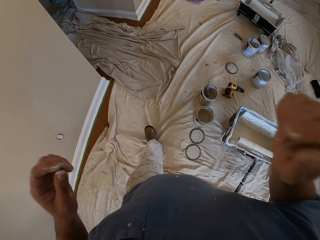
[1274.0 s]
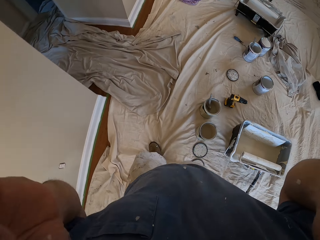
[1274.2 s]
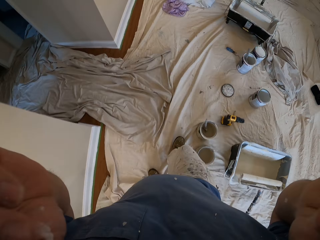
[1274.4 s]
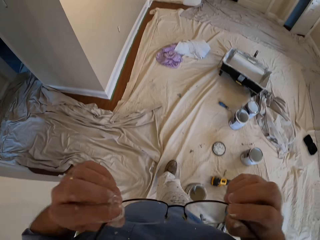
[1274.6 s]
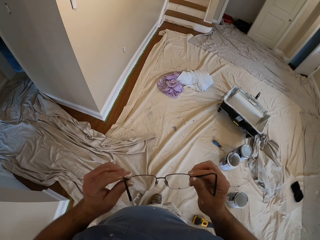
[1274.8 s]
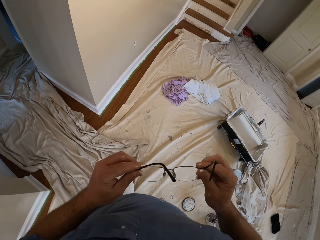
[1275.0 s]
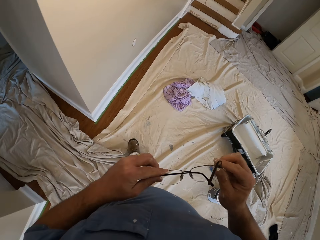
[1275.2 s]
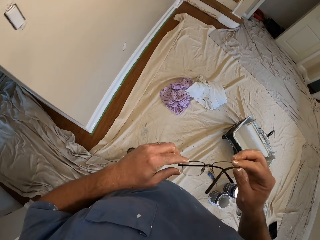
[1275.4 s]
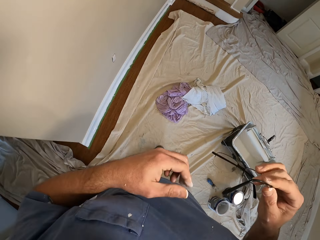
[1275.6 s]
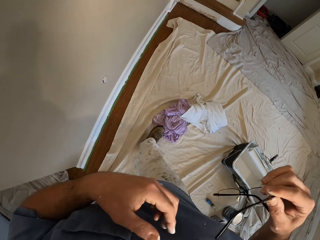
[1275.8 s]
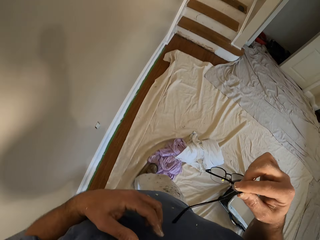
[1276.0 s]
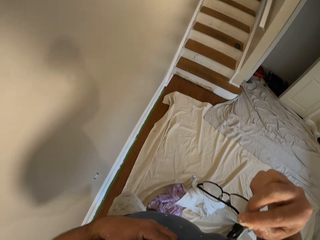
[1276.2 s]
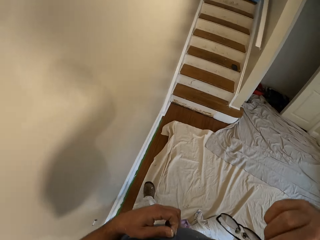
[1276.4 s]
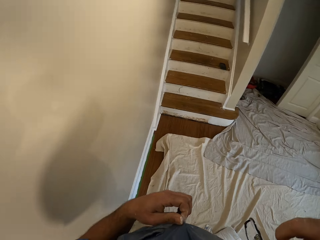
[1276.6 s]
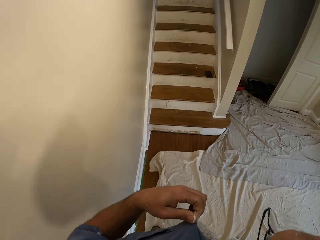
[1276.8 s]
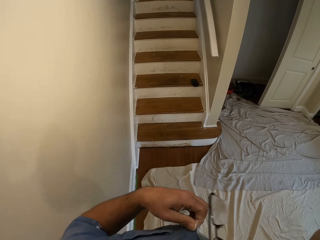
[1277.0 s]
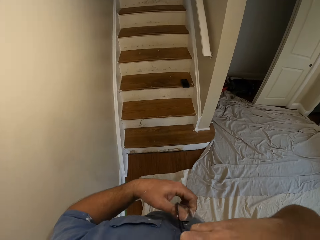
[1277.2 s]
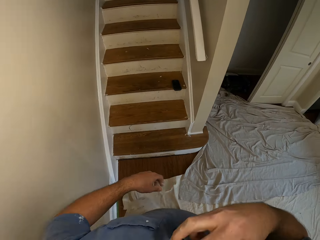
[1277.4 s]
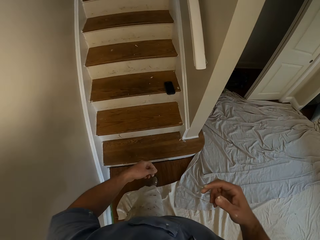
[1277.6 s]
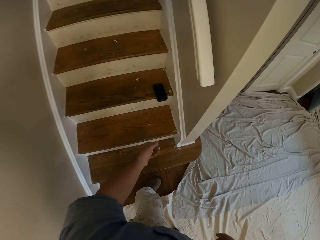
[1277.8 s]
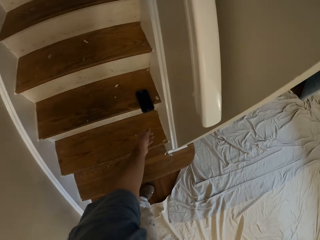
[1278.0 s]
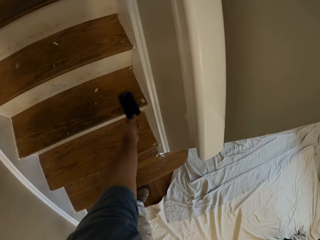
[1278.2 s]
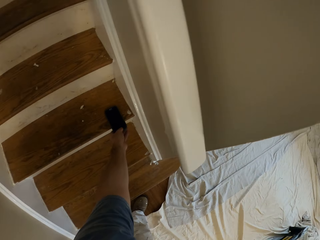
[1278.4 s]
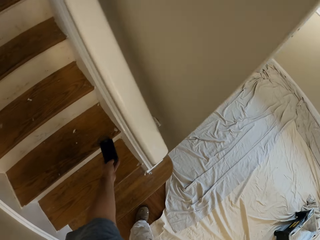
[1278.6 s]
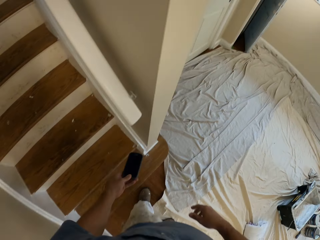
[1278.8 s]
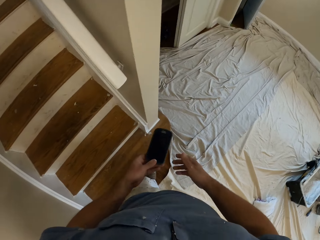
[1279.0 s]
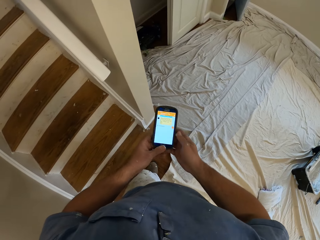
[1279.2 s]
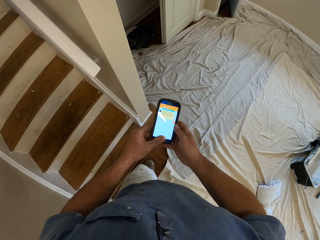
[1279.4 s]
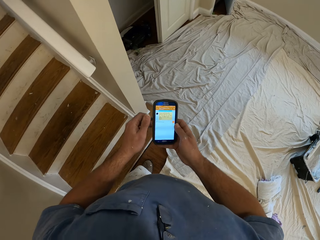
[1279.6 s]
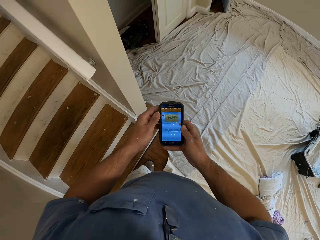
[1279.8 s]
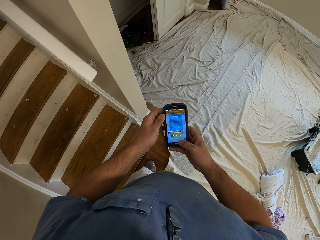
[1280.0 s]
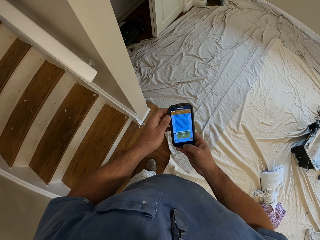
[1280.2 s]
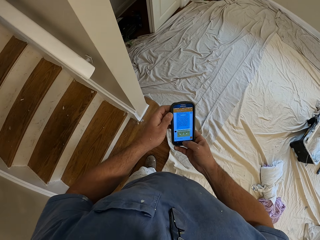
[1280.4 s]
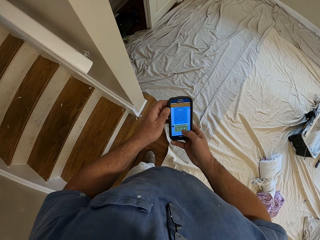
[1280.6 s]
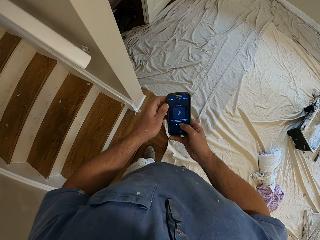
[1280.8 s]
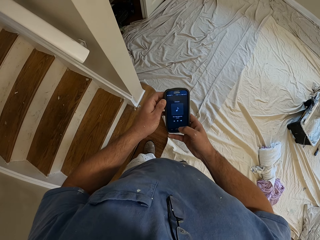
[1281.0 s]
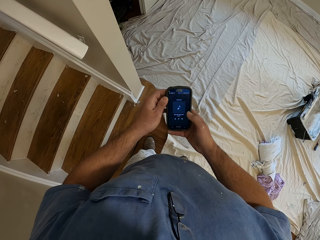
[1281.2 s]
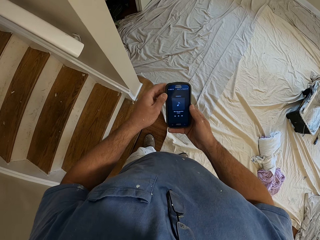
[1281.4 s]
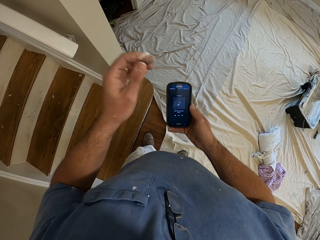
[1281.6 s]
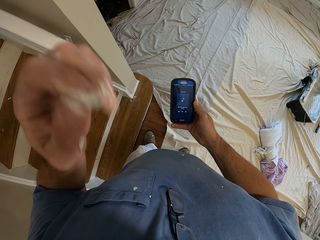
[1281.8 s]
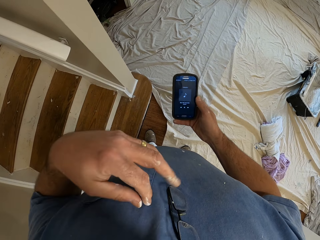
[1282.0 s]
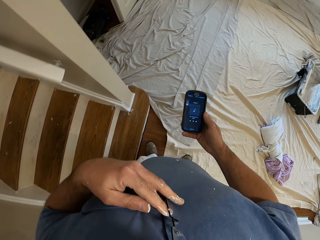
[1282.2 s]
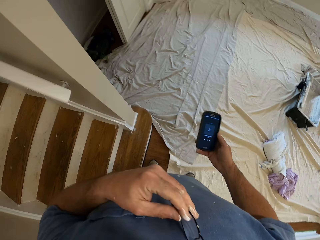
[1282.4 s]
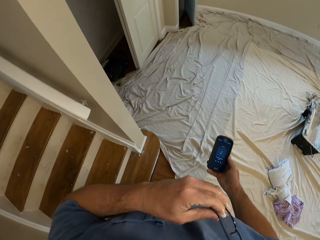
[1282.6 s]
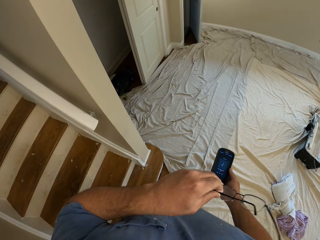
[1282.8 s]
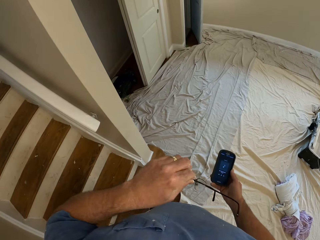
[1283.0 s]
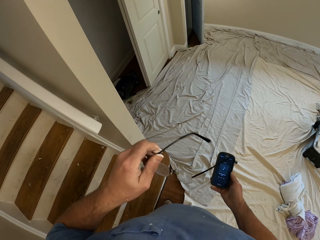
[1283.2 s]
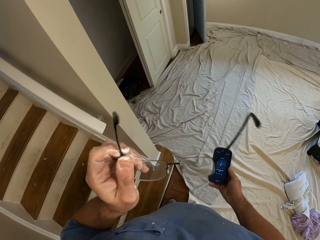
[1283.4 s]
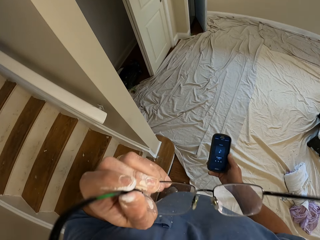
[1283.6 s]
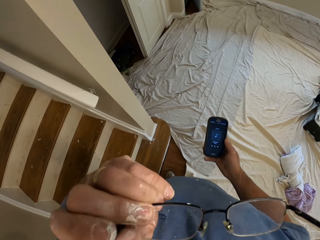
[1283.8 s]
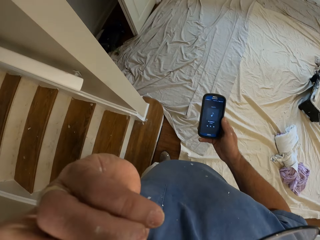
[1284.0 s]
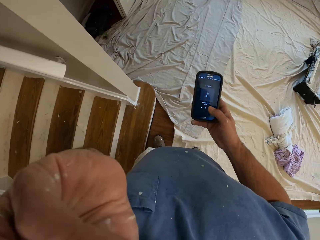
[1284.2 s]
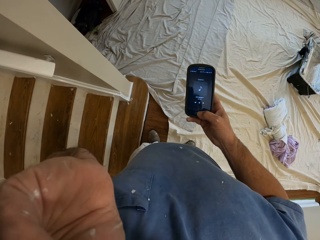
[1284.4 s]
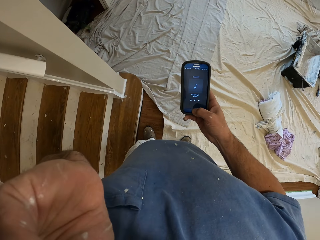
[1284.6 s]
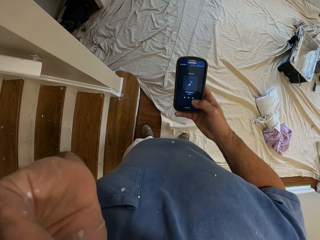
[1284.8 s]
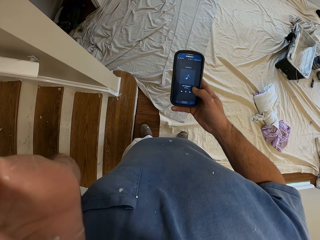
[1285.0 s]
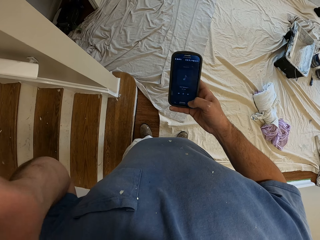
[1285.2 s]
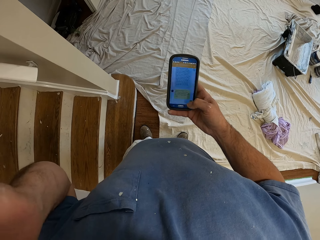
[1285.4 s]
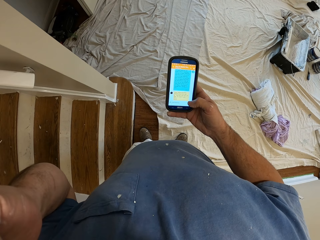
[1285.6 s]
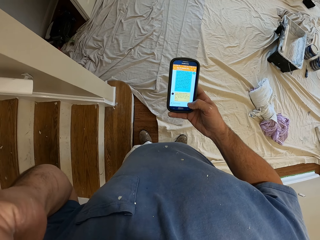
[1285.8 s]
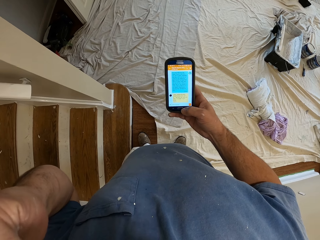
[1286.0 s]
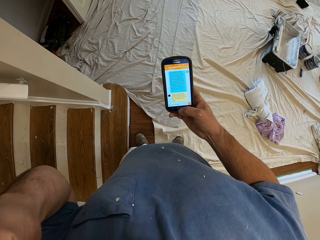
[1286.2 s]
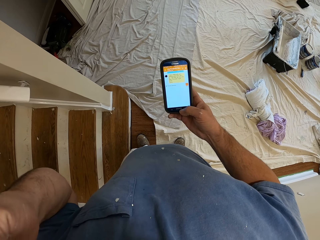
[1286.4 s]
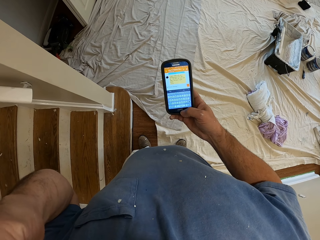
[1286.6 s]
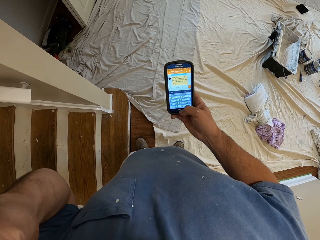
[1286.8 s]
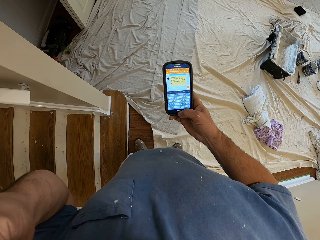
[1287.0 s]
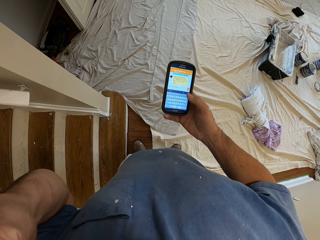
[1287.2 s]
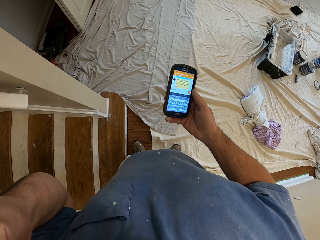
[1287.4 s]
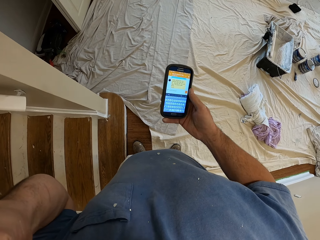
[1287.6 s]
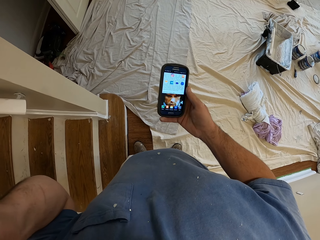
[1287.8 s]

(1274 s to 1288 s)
The camera wearer removes the glasses from his face with both hands. He holds the glasses. He hangs the glasses on his shirt. He picks up the phone from the staircase. He presses the phone. He holds the phone with both hands. He raises his hand. He removes the glasses from his shirt. He puts on the glasses. He holds the phone with one hand.

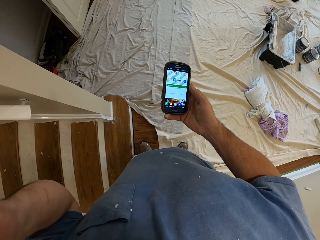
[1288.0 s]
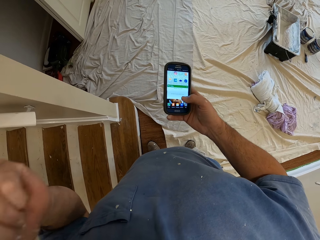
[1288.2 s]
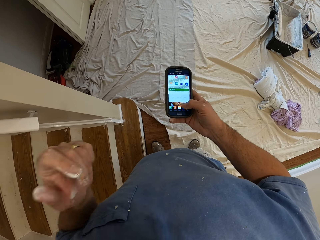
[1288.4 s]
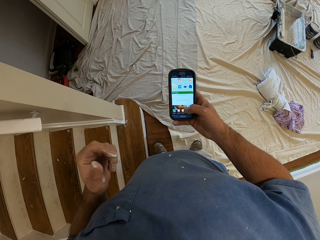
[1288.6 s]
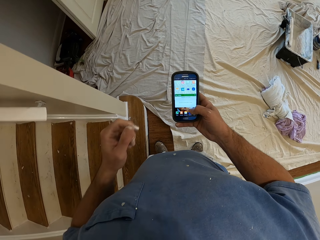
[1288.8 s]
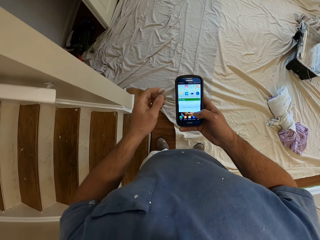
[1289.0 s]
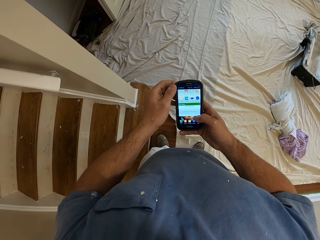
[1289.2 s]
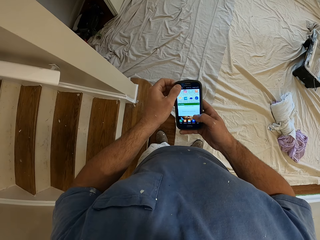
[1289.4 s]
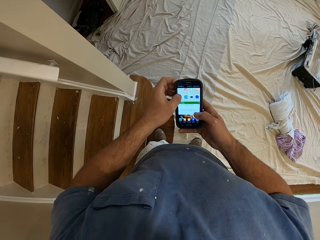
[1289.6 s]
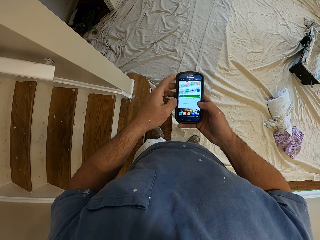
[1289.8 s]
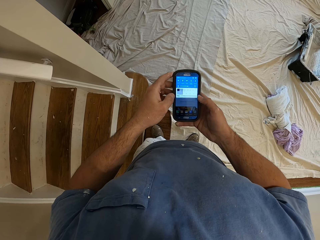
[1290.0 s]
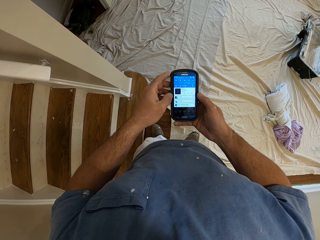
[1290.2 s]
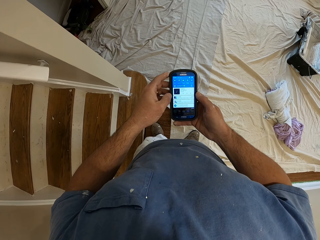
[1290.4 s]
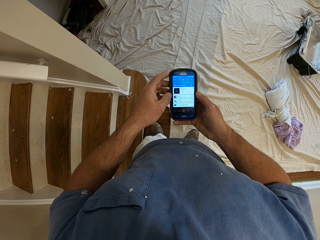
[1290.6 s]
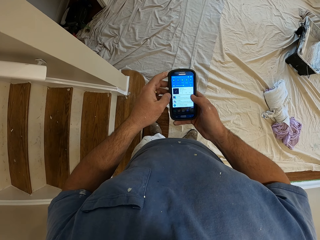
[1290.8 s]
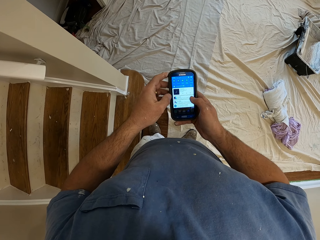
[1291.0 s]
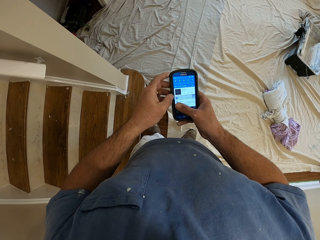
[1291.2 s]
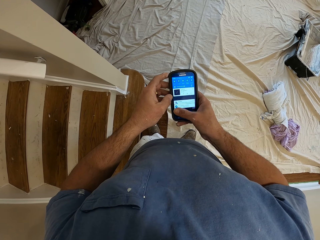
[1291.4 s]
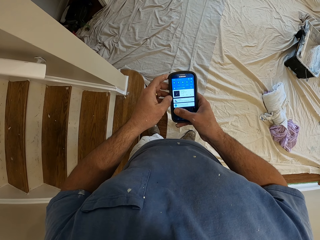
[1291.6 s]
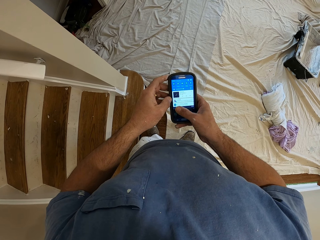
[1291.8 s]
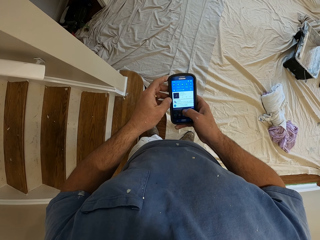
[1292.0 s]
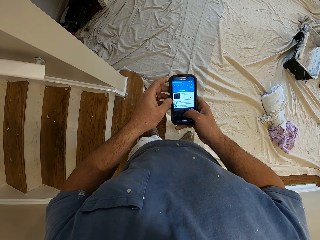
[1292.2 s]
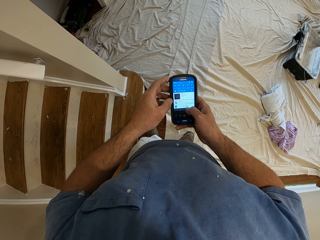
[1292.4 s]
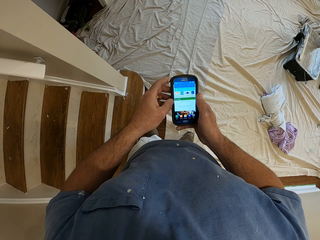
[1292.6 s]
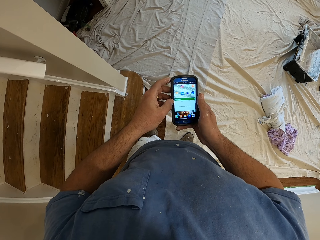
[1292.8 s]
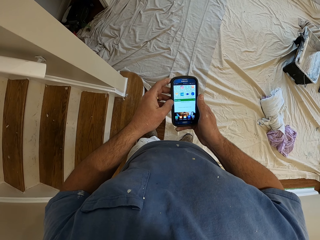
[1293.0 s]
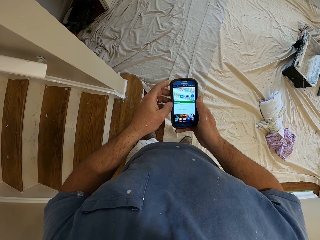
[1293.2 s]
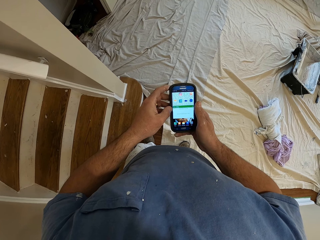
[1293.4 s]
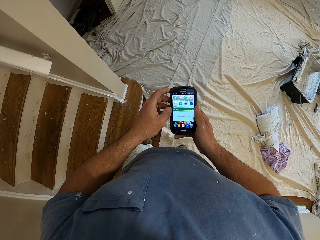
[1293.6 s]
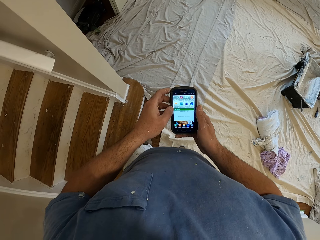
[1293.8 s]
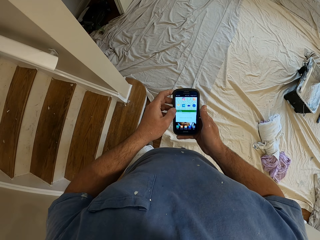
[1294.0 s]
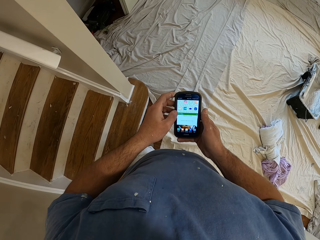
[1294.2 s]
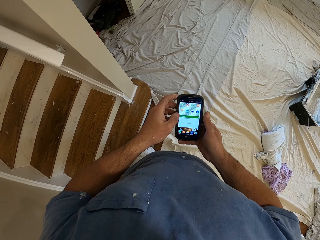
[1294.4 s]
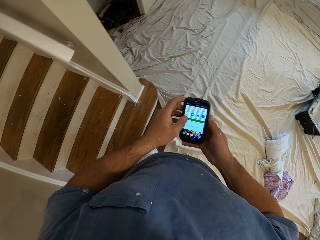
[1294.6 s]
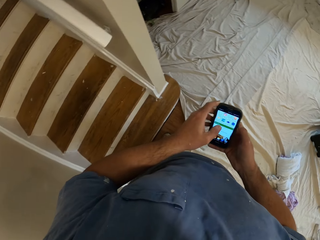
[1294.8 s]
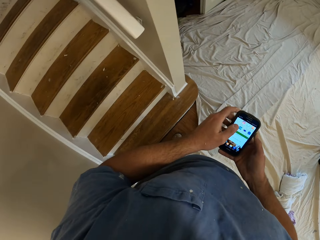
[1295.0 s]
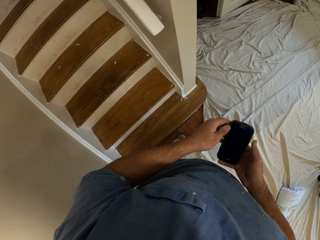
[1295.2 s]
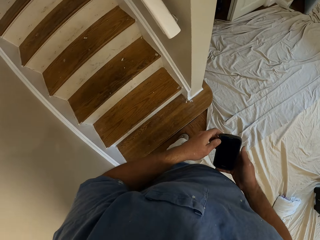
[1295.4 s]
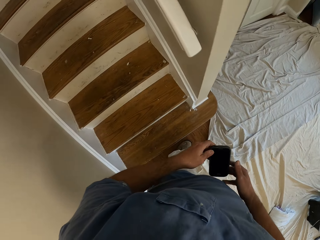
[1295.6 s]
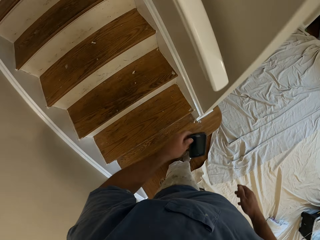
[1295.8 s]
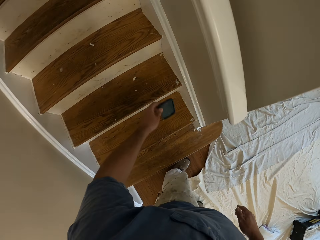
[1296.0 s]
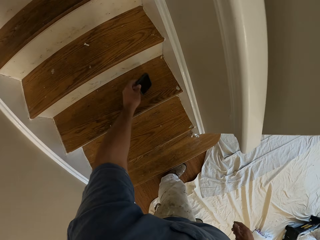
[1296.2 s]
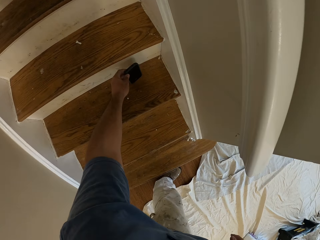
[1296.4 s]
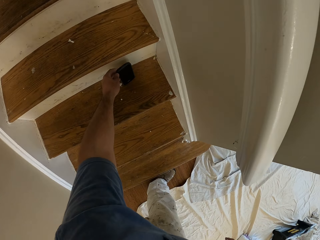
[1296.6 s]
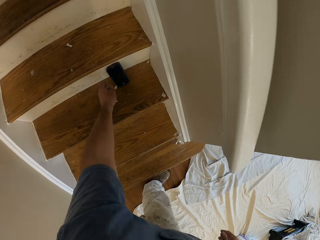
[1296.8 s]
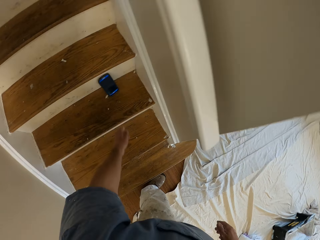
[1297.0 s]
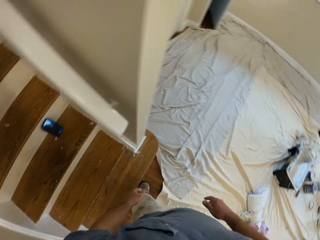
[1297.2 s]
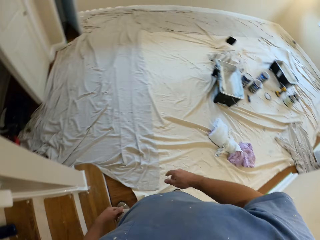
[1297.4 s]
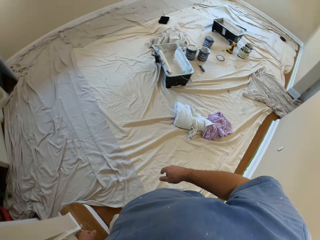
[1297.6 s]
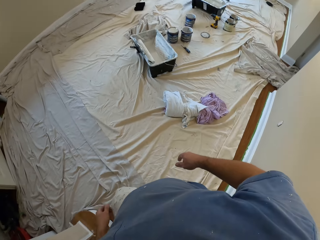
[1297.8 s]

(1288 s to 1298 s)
The camera wearer holds the mobile phone with both hands. He turns off the phone. He holds the phone with one hand. He places the phone on the staircase.
